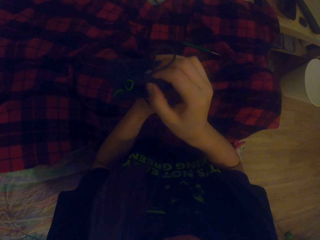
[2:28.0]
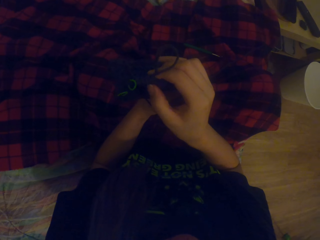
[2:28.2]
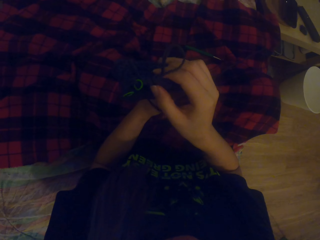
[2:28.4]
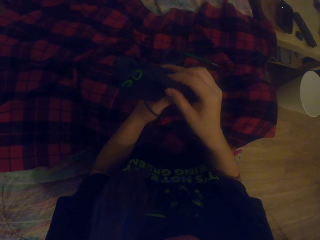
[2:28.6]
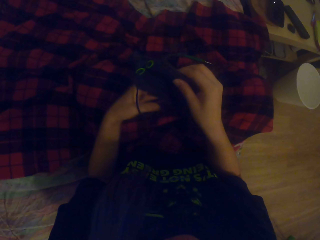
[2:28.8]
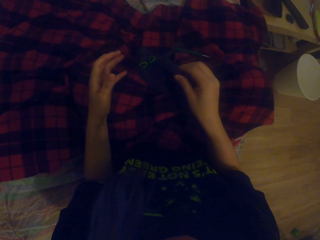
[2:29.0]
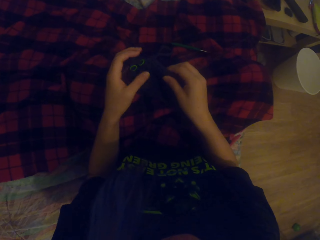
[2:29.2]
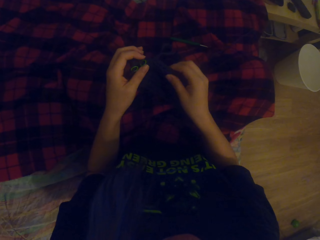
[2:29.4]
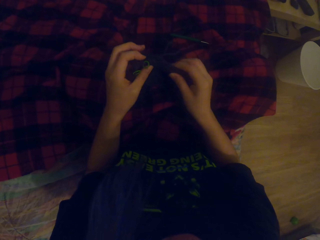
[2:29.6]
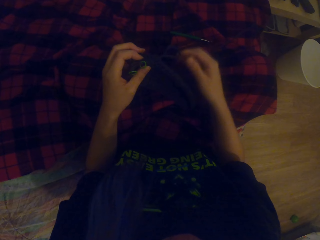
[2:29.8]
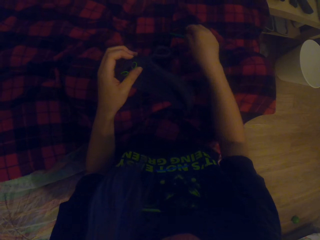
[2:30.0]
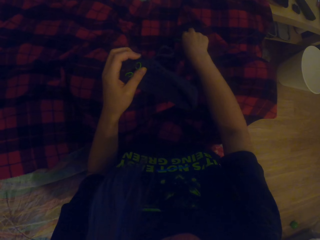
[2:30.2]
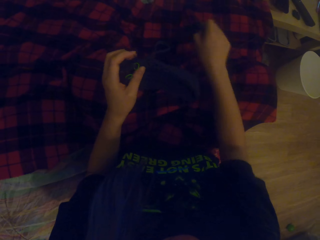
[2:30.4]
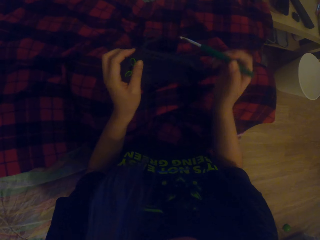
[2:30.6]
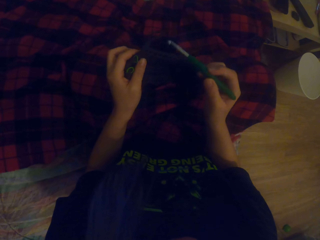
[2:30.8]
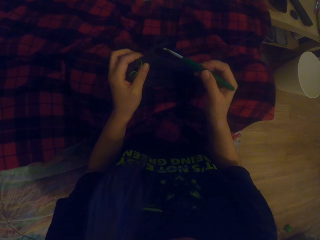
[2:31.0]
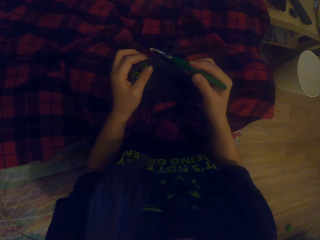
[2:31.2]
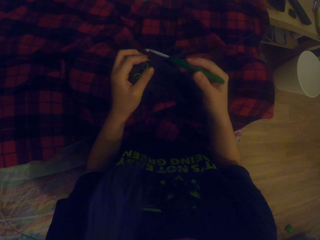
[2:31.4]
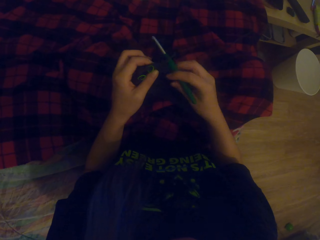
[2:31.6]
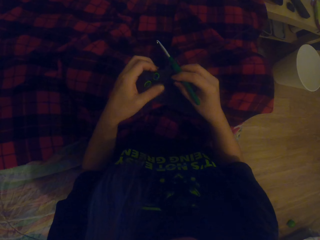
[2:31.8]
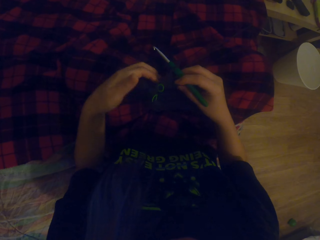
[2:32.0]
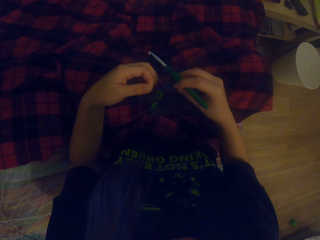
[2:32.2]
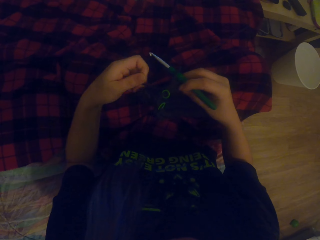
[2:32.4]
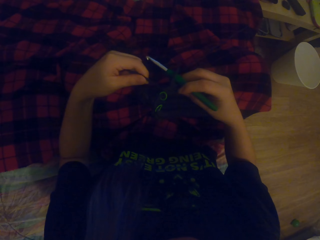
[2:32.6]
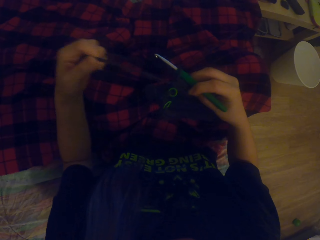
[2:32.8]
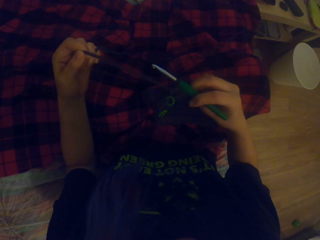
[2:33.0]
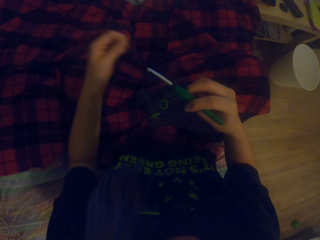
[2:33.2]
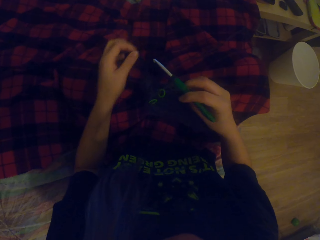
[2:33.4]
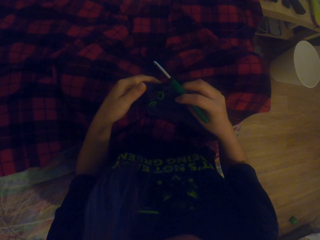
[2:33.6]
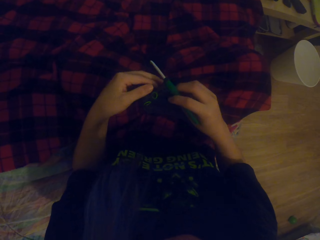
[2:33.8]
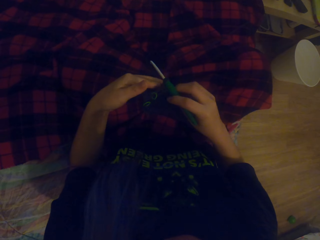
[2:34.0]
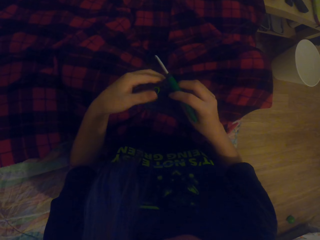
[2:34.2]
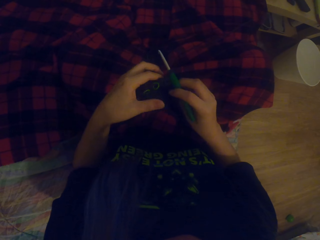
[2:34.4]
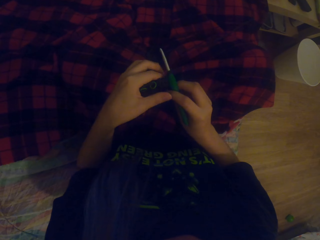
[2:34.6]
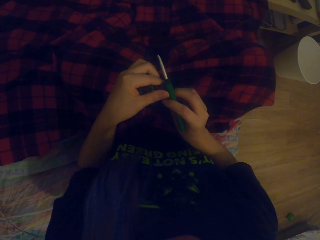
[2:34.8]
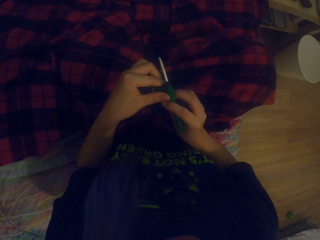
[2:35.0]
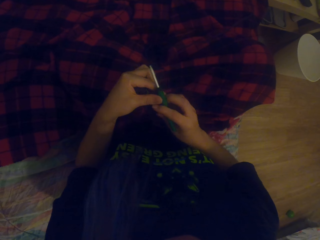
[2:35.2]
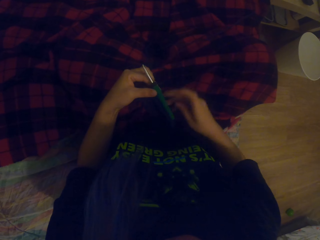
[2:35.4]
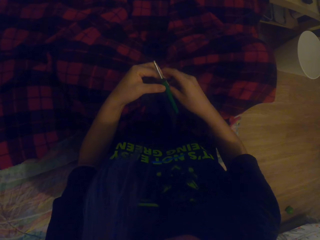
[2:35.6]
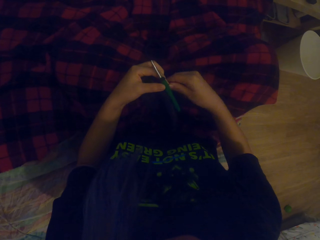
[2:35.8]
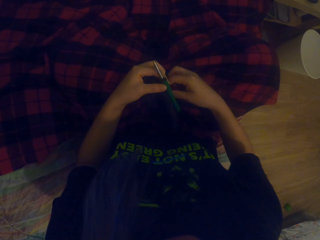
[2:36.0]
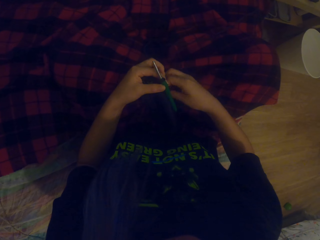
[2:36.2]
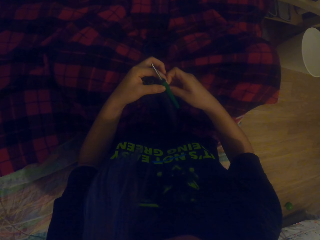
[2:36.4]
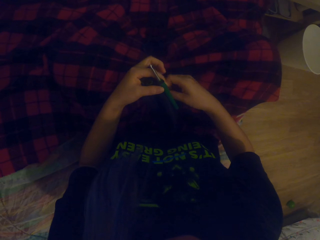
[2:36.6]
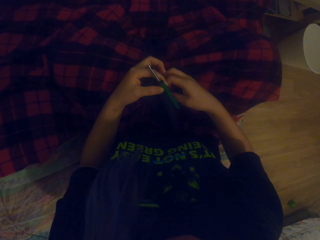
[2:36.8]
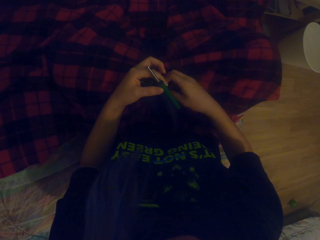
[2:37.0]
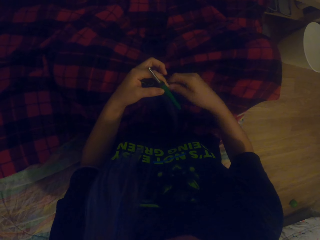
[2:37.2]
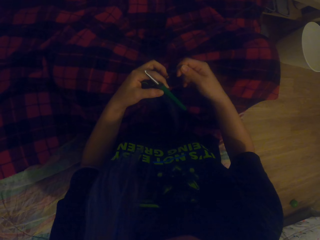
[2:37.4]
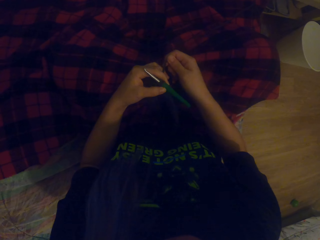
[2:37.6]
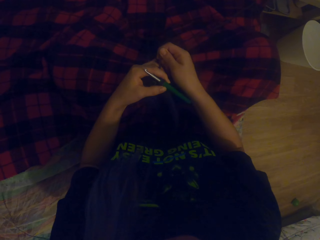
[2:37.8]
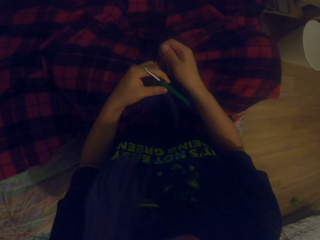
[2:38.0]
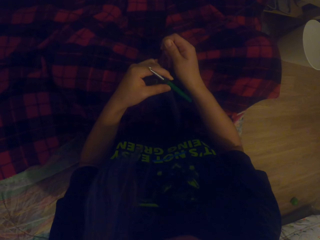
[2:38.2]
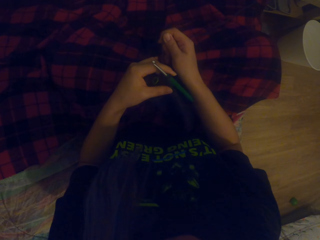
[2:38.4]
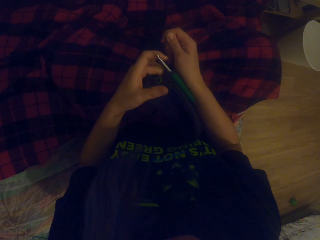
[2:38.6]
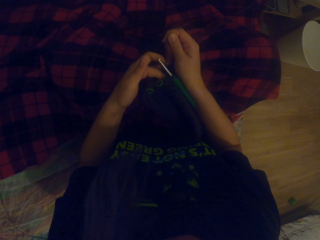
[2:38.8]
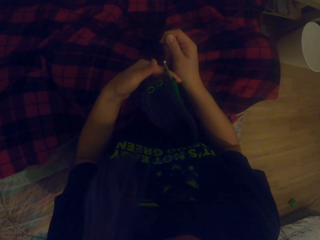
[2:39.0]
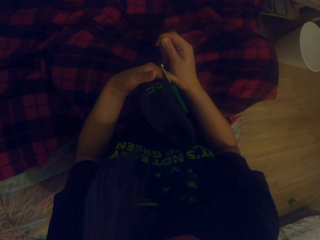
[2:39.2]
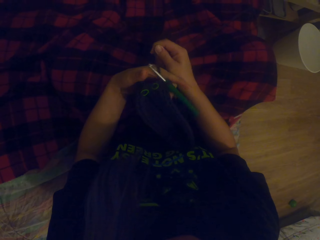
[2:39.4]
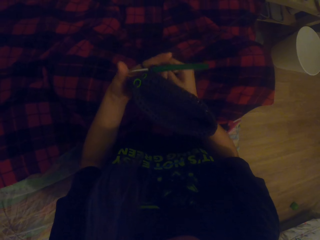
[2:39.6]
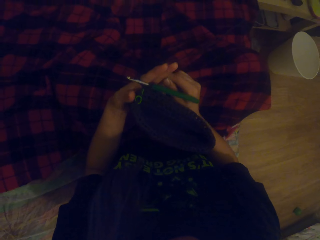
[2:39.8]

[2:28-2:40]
The camera wearer picks up a crochet. They pull yarn from the fabric. They straighten the fabric and roll yarn on the hand.

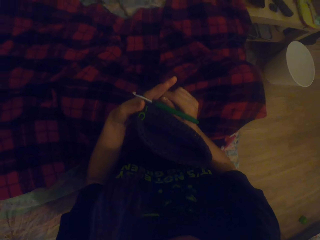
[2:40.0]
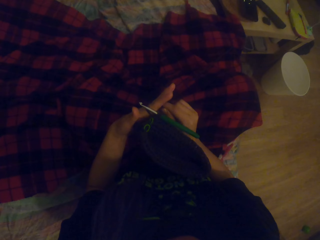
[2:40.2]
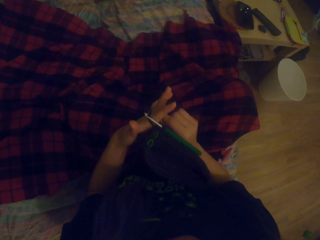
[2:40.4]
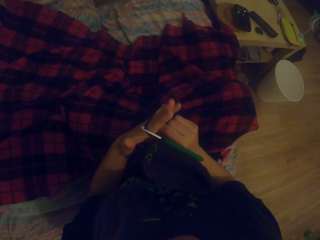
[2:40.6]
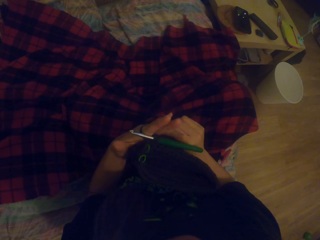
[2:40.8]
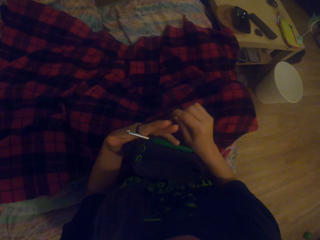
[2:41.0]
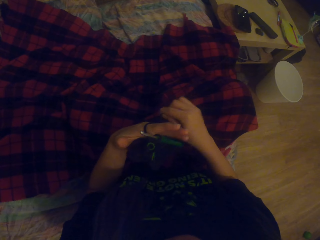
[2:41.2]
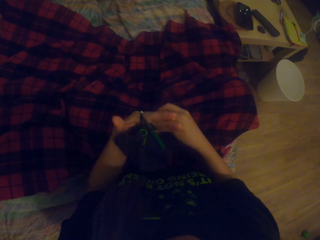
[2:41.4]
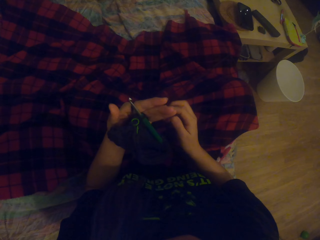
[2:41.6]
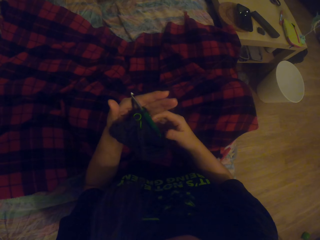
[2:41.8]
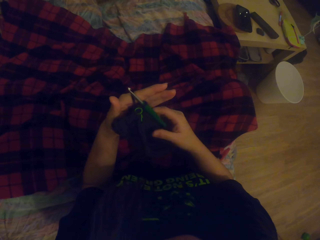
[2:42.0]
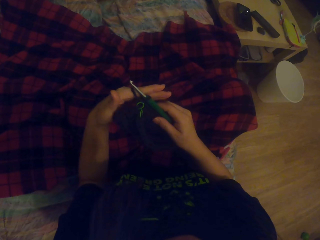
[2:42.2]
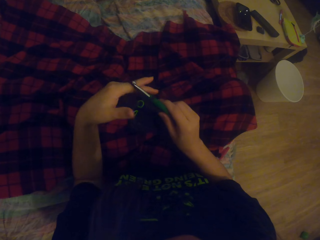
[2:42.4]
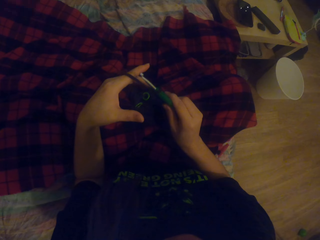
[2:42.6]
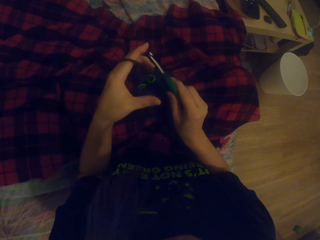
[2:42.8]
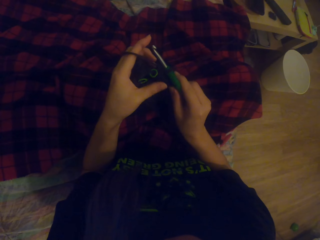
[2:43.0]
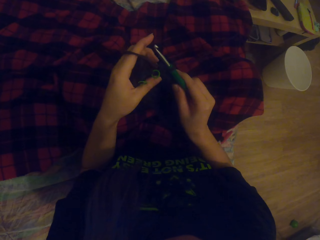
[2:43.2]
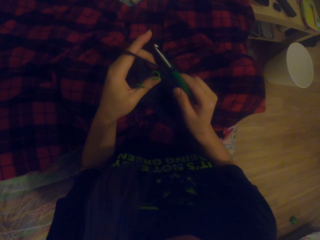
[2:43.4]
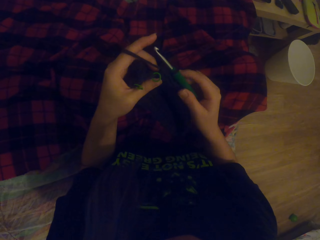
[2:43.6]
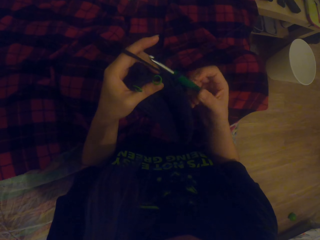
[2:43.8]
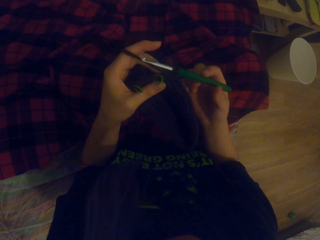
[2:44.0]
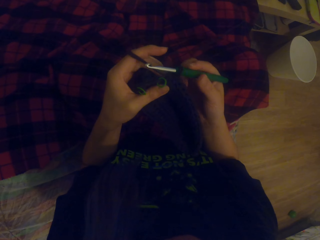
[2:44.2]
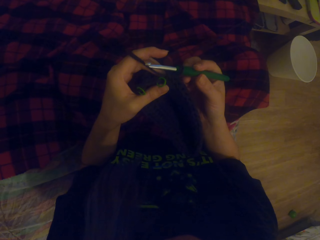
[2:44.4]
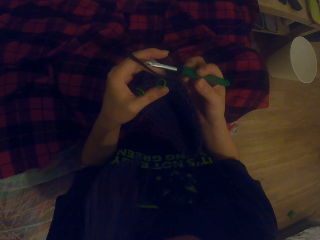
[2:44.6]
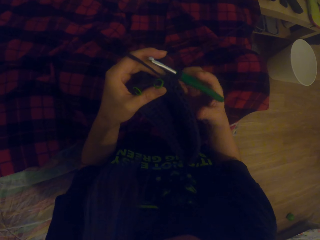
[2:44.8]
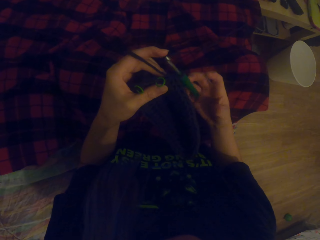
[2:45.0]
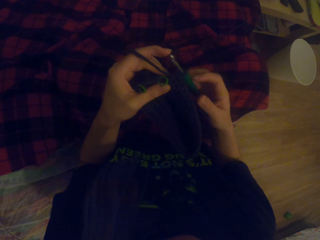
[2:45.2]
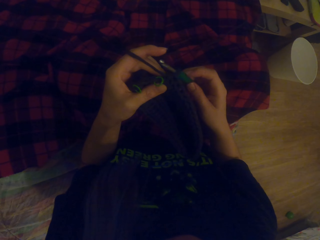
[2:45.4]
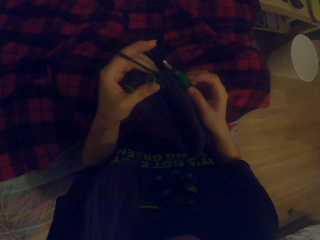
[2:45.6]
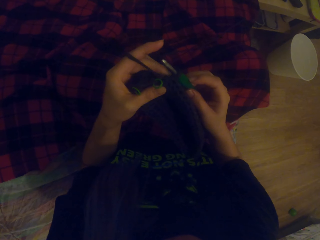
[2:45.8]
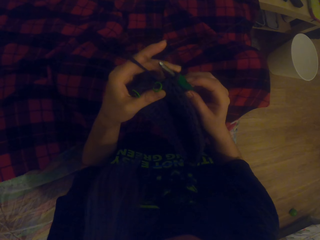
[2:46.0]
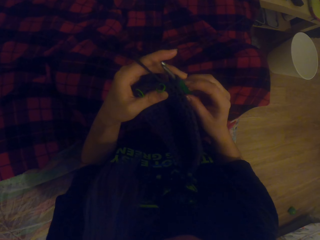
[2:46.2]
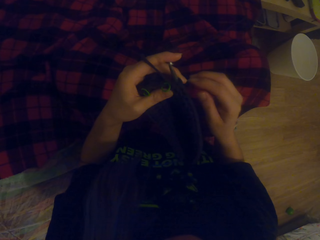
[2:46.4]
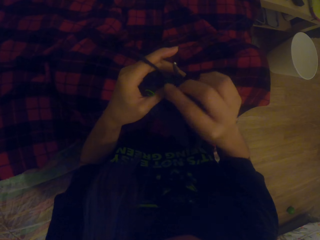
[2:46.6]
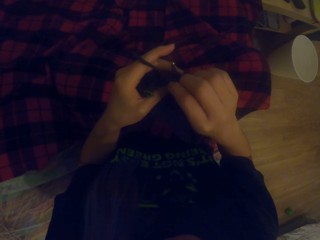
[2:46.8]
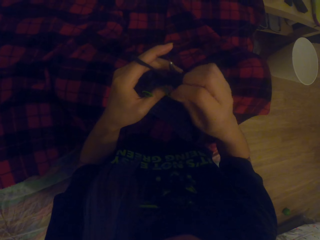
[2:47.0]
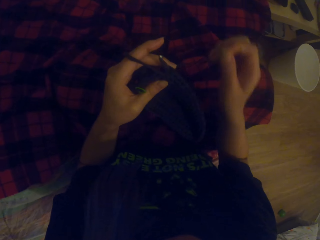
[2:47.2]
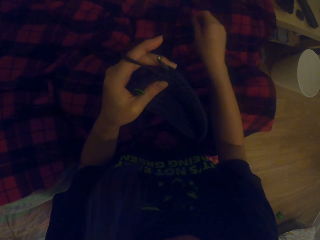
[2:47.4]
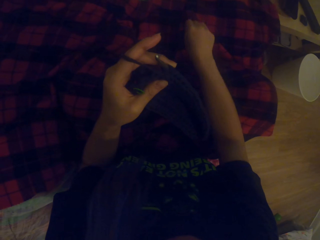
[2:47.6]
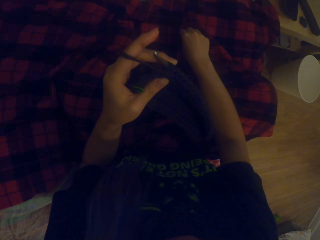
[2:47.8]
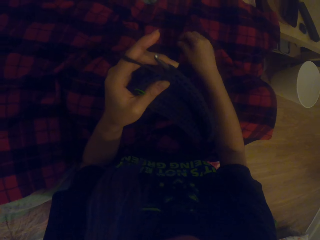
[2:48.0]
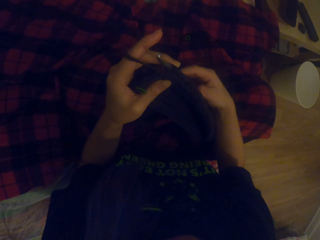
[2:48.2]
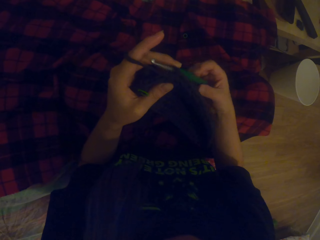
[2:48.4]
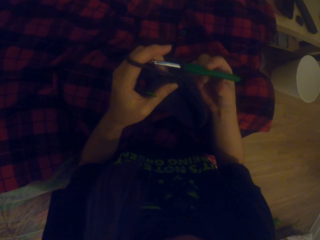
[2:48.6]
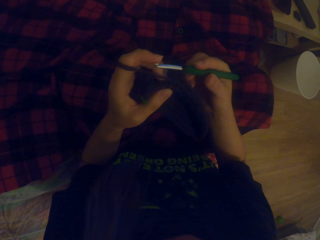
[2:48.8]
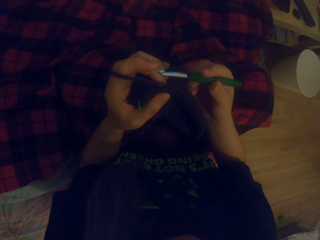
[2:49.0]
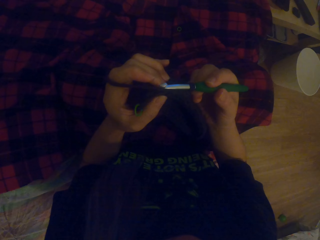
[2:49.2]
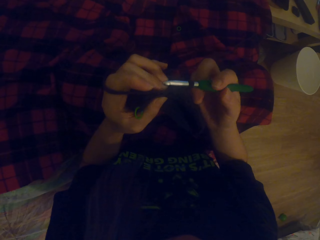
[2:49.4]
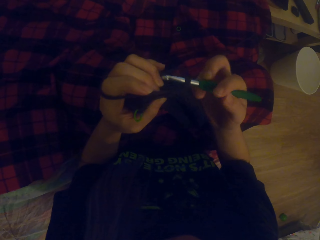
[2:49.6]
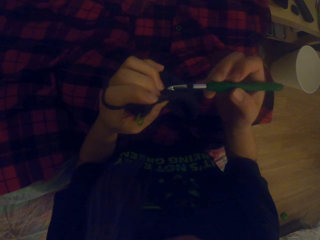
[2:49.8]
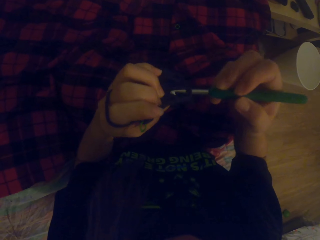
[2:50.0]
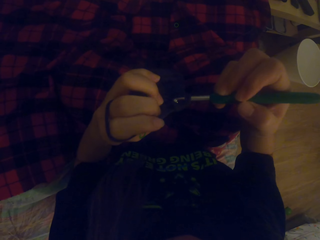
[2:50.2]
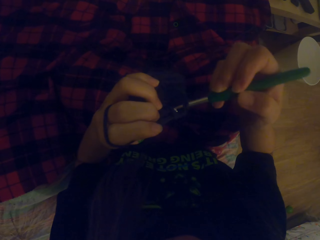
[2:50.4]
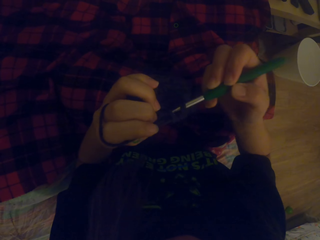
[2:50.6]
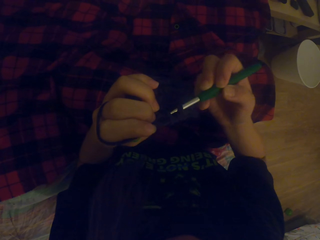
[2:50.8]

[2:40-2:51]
The camera wearer pulls a small rubber band from the fabric. They put down the small rubber band. They knit the fabric using a crochet.
